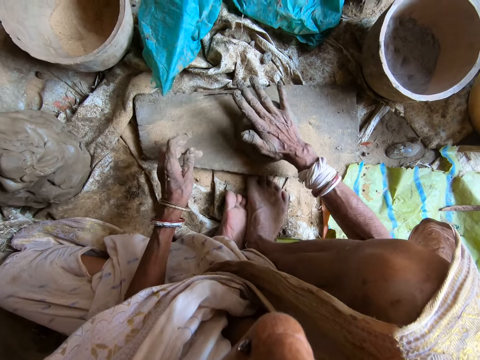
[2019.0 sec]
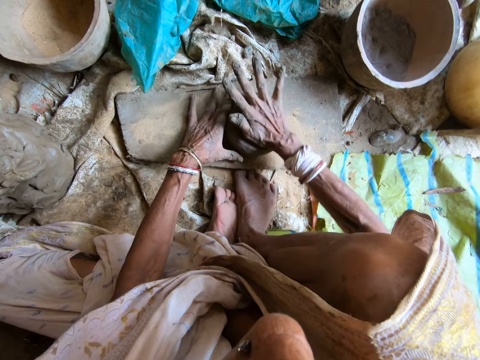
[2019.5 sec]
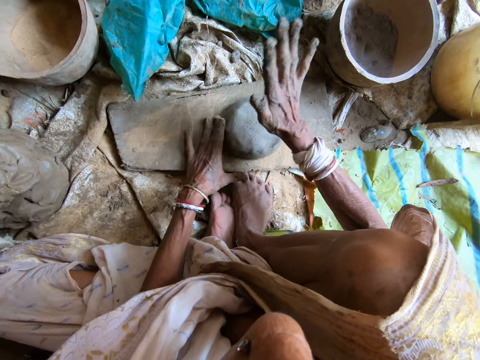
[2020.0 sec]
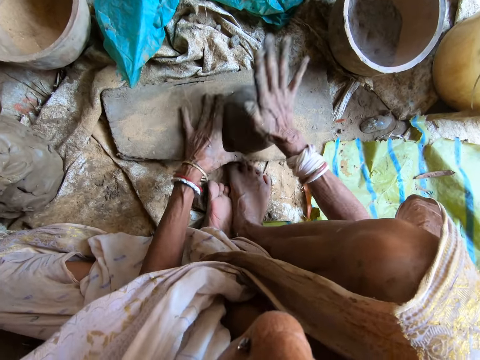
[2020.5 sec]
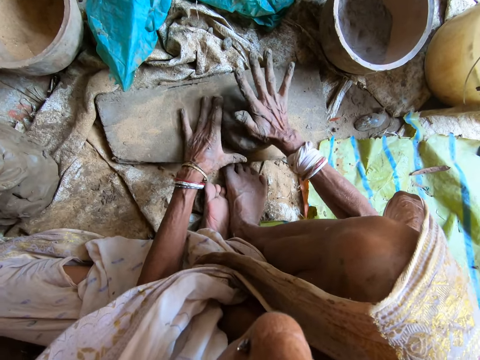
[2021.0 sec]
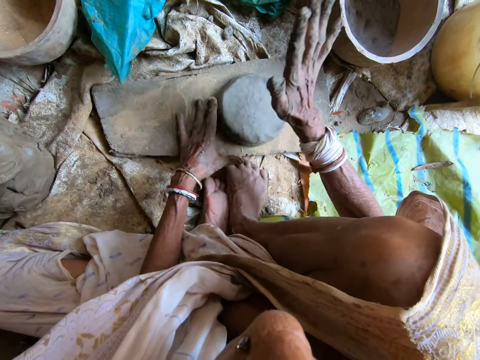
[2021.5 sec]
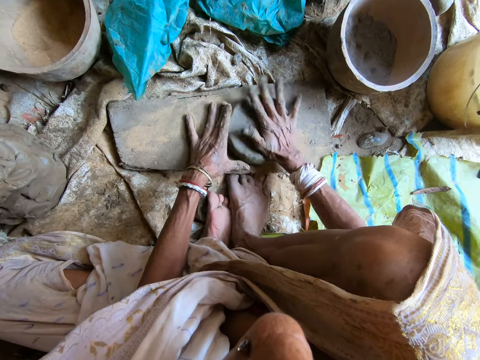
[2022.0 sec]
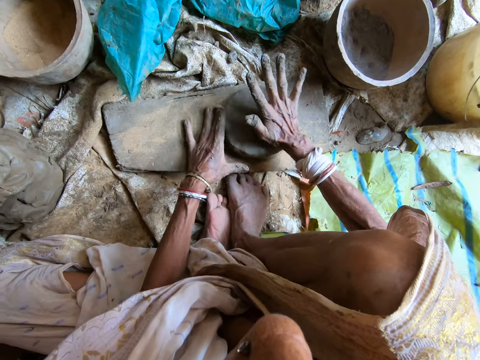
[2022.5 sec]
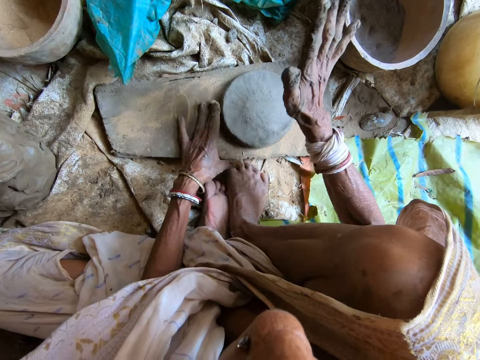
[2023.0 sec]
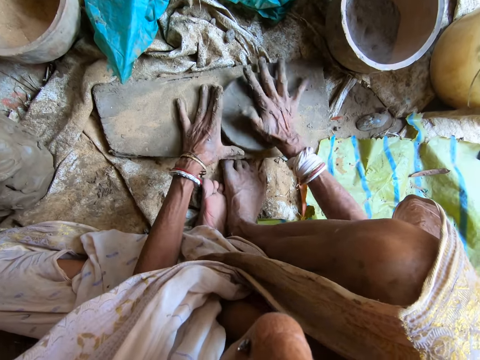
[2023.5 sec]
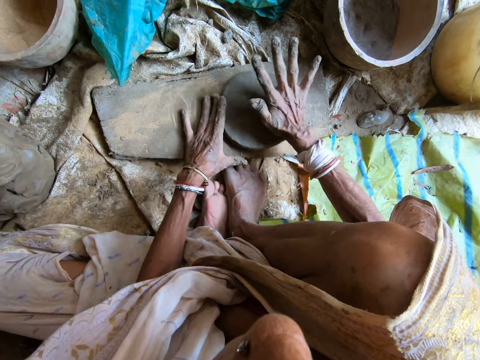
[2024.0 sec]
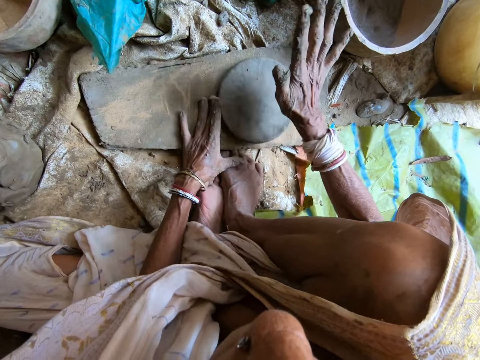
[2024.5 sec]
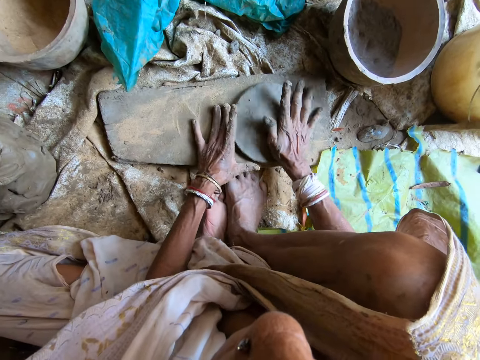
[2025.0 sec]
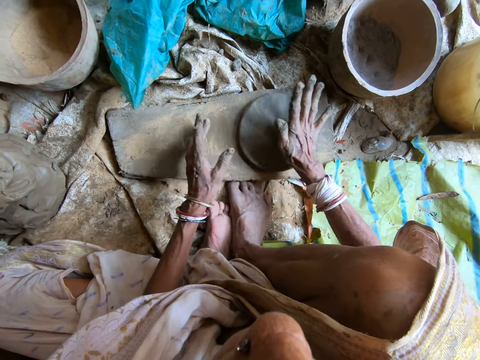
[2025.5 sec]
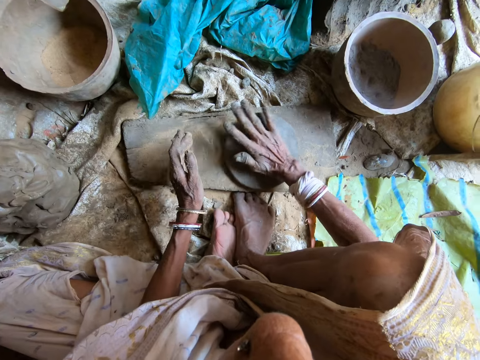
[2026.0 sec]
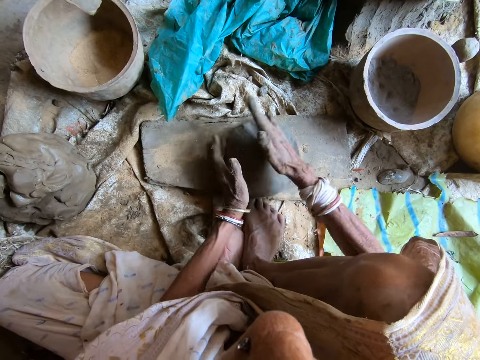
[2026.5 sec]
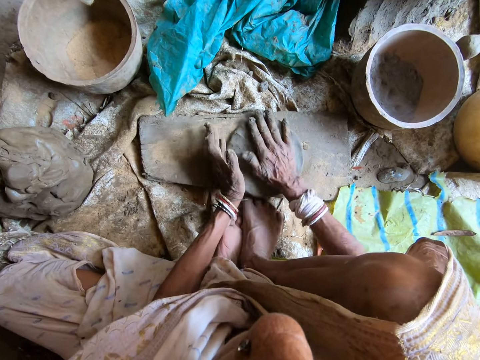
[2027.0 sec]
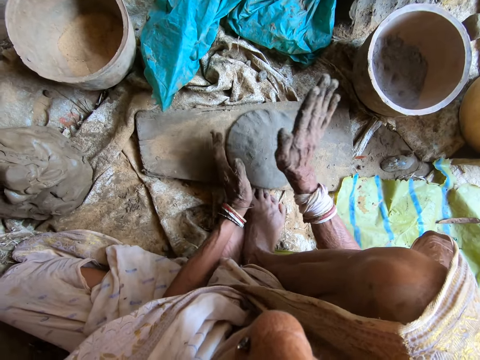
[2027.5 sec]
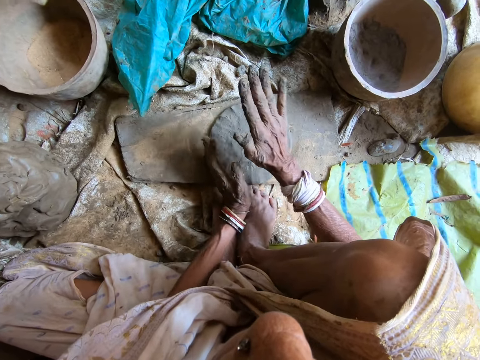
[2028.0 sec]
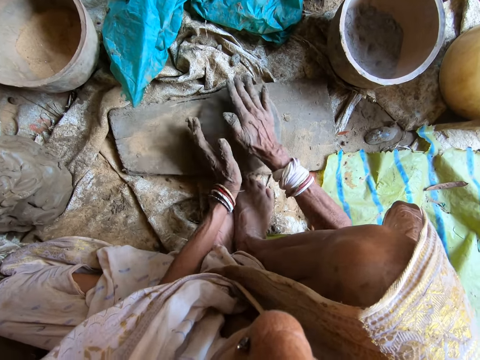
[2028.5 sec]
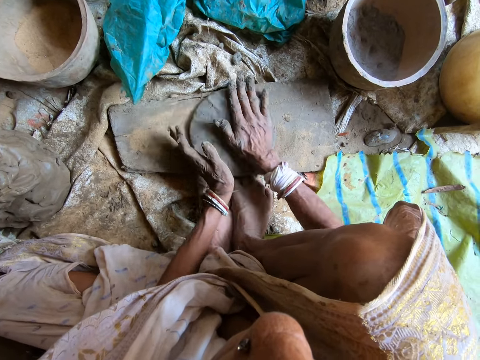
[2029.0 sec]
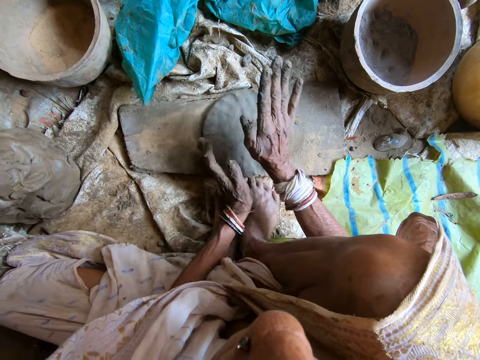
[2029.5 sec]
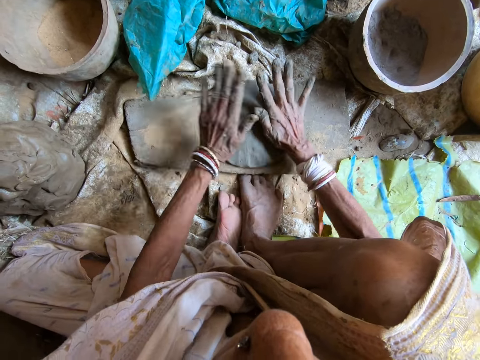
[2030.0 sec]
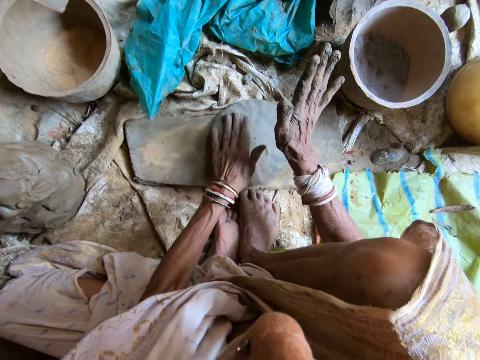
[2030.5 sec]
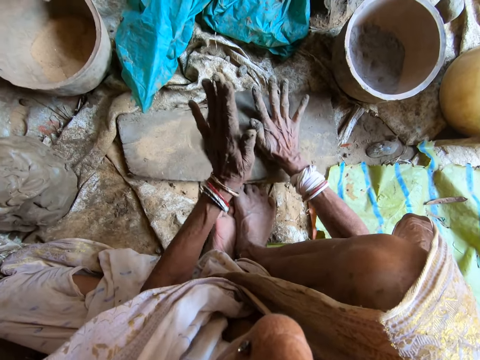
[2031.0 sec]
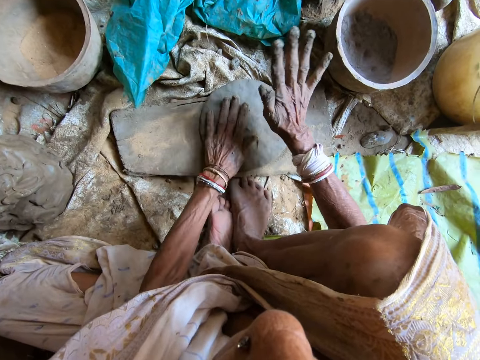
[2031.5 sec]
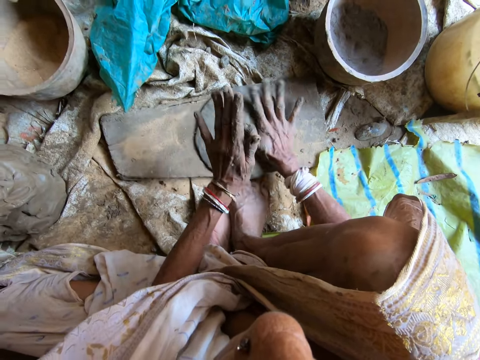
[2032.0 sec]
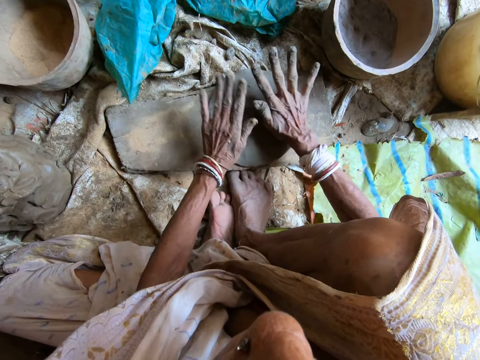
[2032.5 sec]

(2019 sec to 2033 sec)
The camera wearer drops the clay on the flat wood with her right hand. She turns the clay anticlockwise on the flat wood with her left hand. She flattens the clay on the flat wood with her right hand. She crafts the clay cover pot. She moves the clay on the flat wood with her right hand. She turns the clay anticlockwise on the flat wood with her left hand. She flattens the clay on the flat wood with both hands.

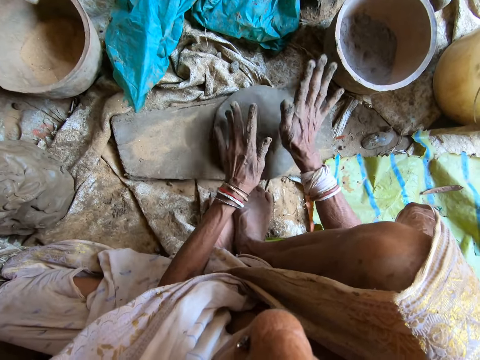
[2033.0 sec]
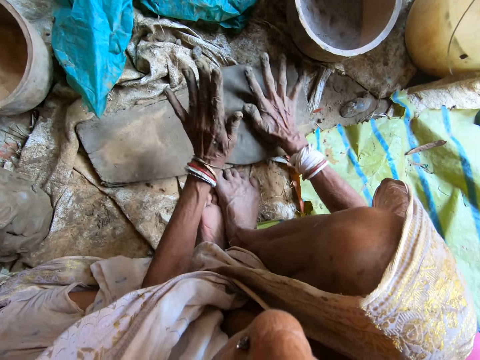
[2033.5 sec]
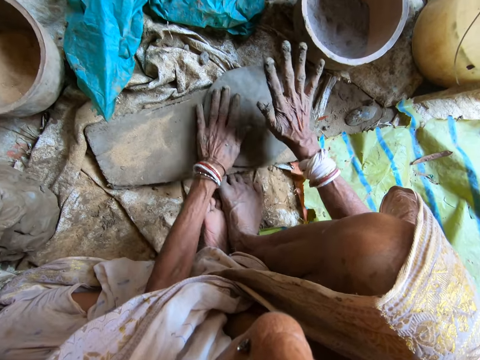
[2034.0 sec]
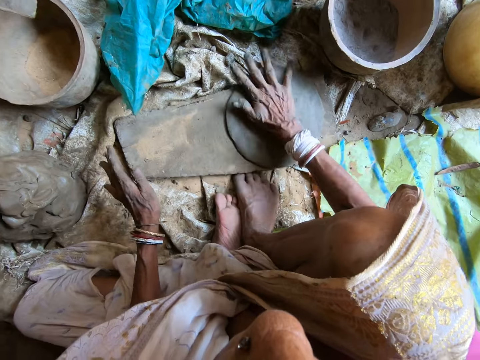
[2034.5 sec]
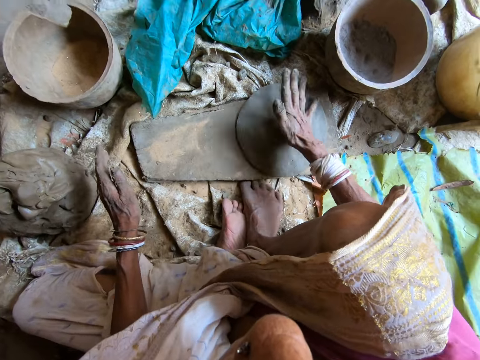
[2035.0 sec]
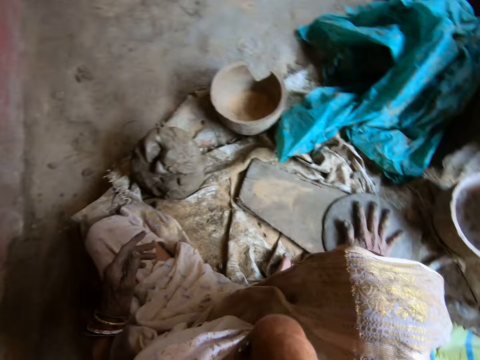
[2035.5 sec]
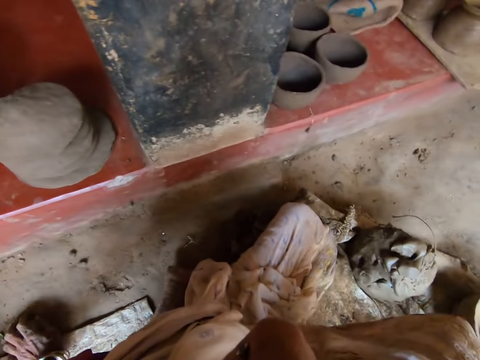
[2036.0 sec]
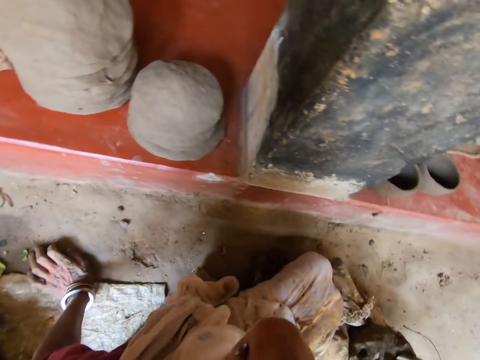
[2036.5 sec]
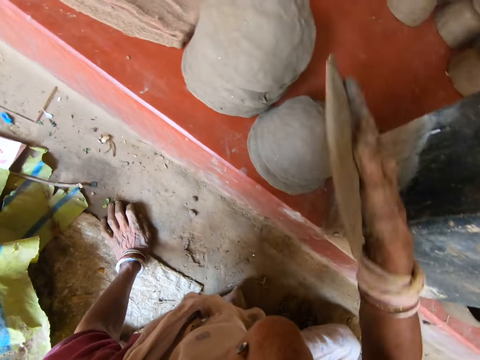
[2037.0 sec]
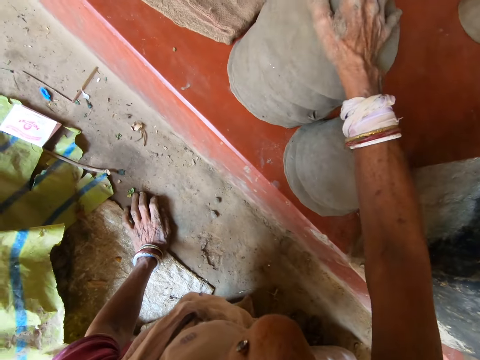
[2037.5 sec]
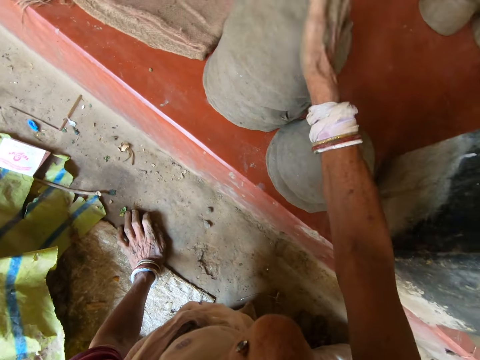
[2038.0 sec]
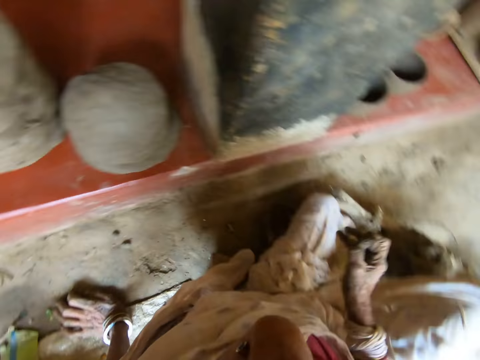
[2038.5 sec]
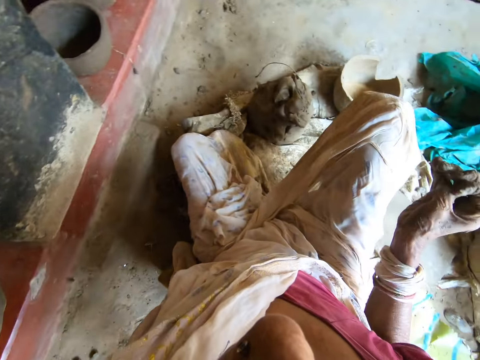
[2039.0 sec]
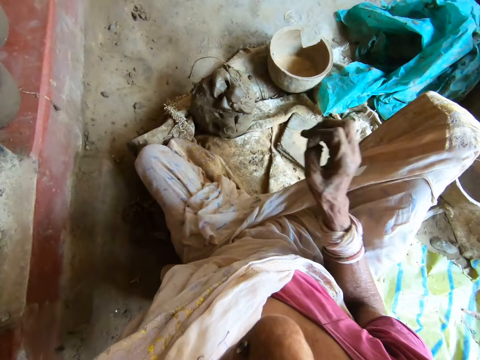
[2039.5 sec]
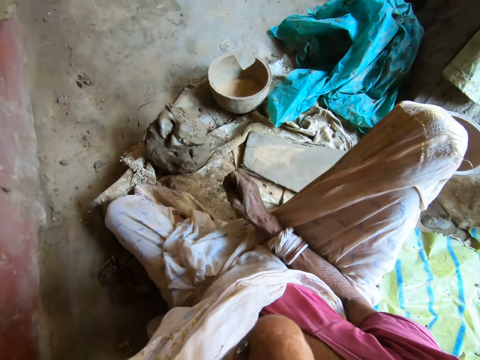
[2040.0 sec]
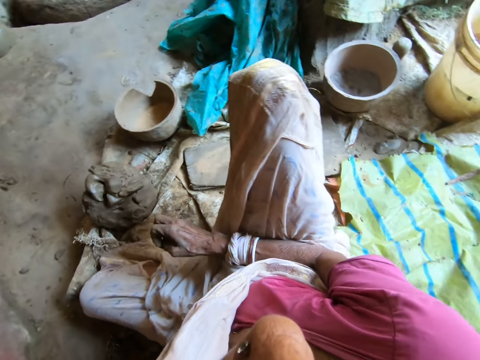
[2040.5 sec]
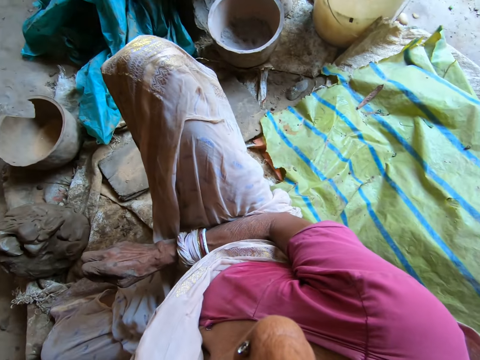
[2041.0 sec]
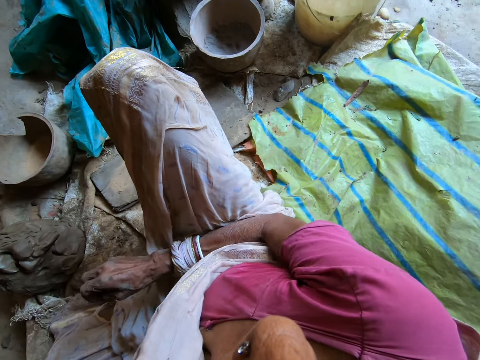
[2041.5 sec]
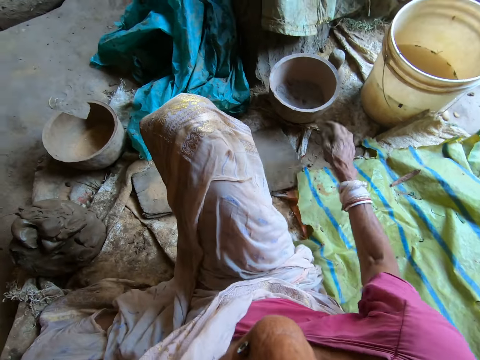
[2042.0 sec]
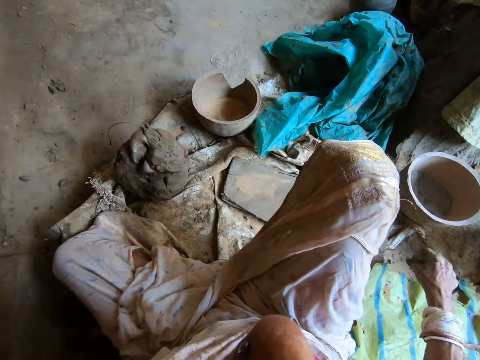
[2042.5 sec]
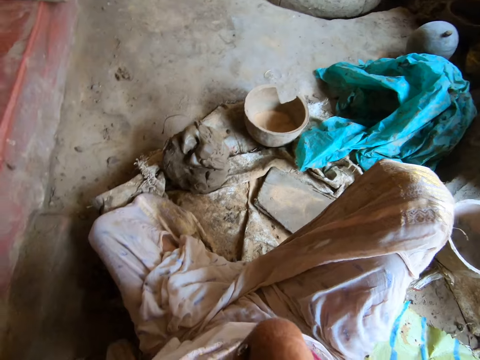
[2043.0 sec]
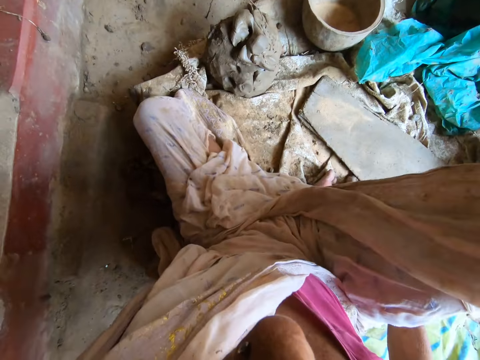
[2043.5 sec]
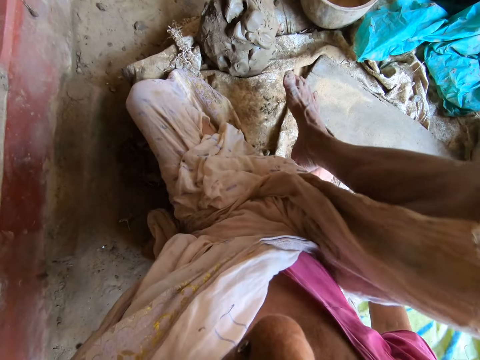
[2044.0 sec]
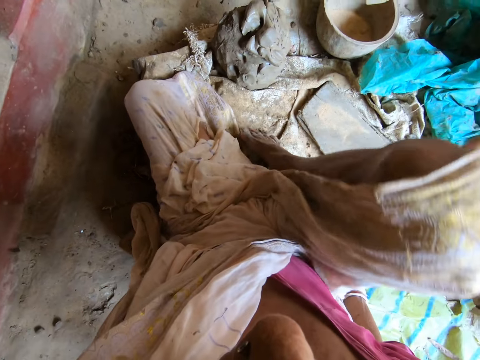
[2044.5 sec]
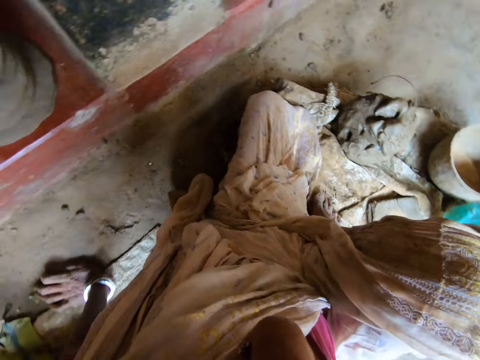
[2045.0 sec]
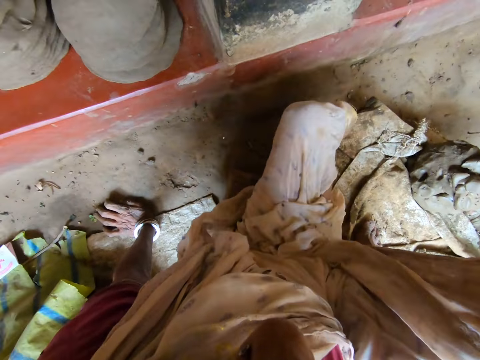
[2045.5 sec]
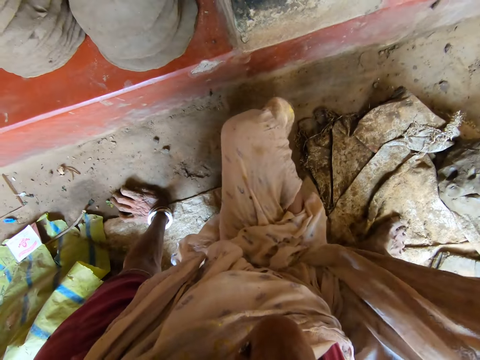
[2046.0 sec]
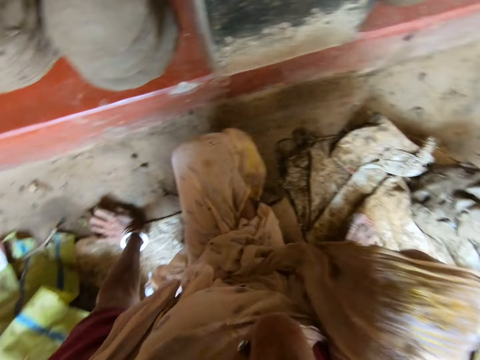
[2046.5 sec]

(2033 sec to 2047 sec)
The camera wearer flattens the clay on the flat wood with her right hand. She places her left hand on the ground. She holds the craft clay cover pot. She drops the flattened clay on the pile of flattened clay on the concrete elevation with her right hand. She picks up a dried leaf from the ground with her right hand. She holds something. She drops the dried leaf into a clay bowl with her right hand.
